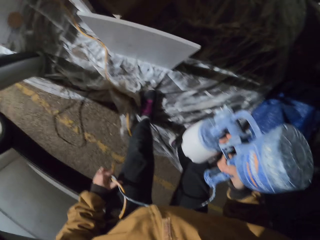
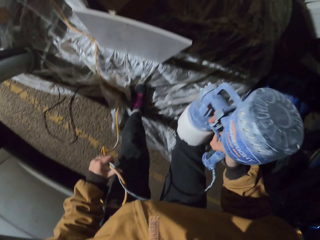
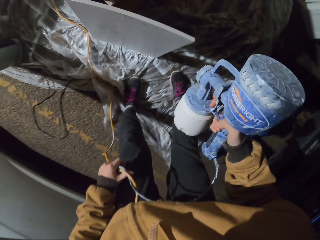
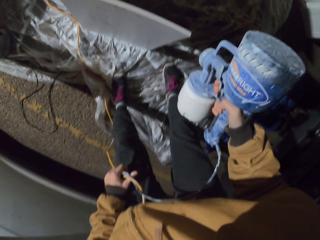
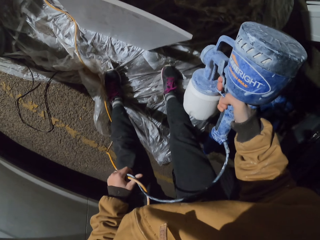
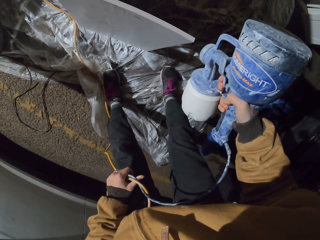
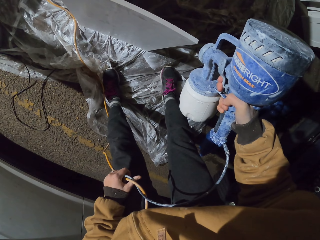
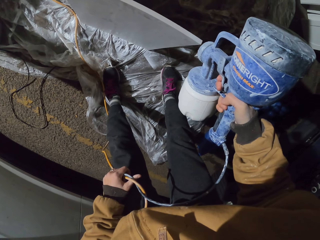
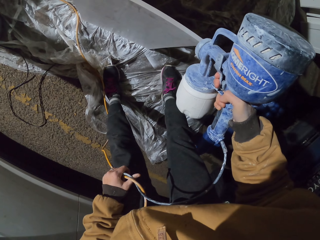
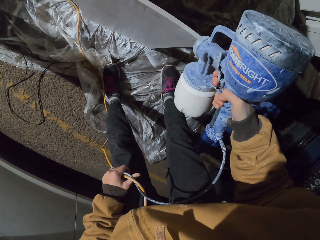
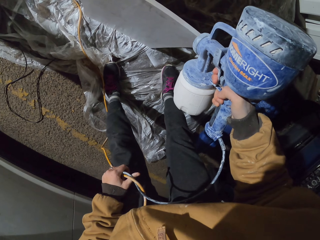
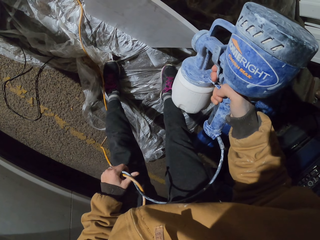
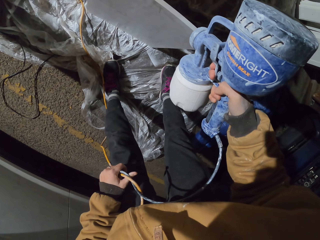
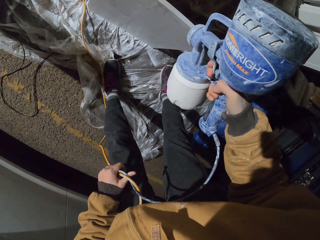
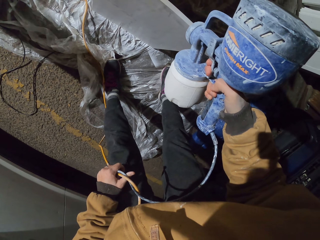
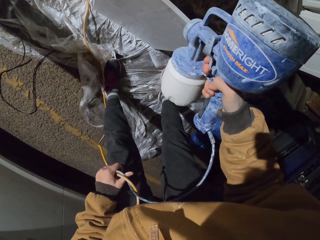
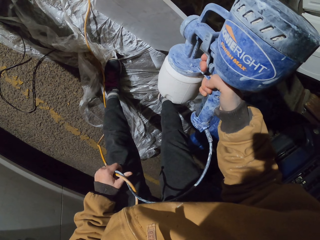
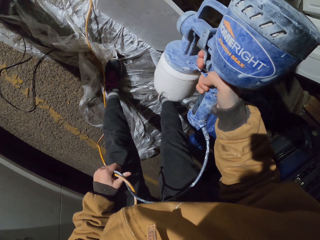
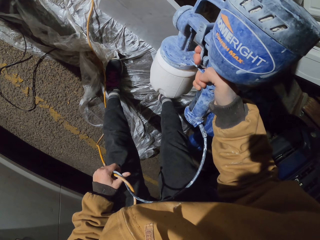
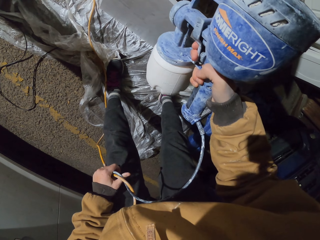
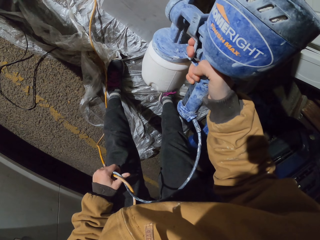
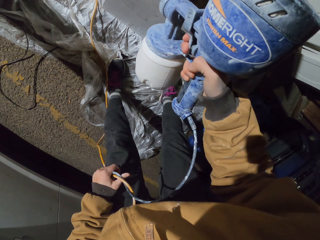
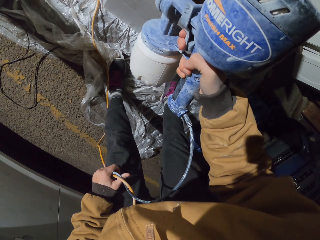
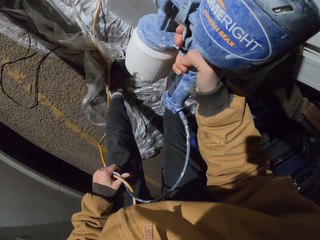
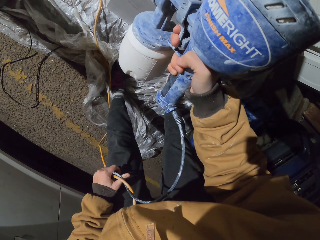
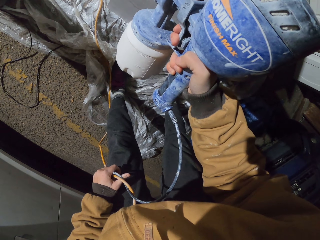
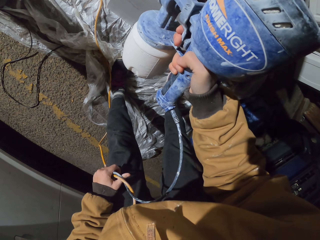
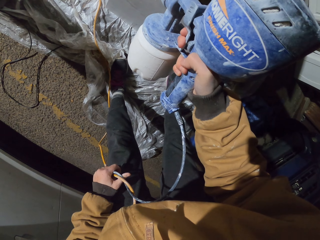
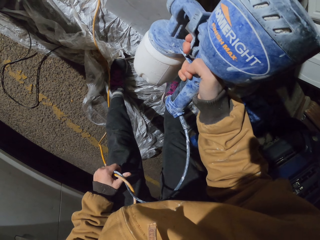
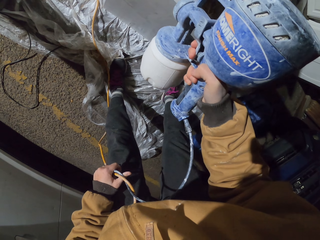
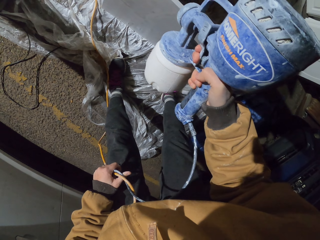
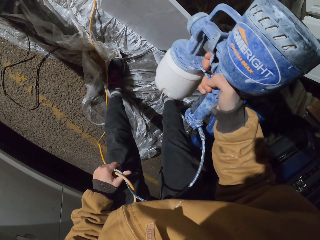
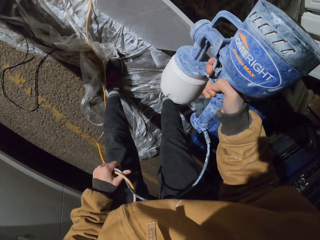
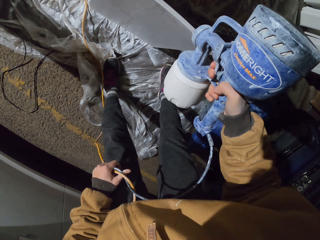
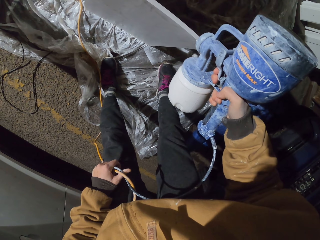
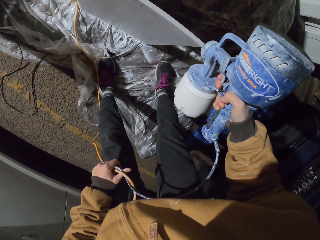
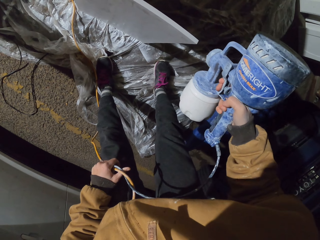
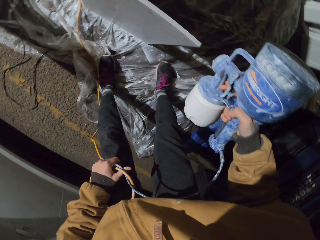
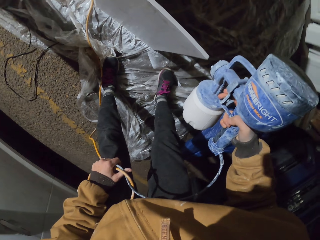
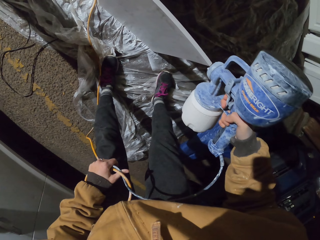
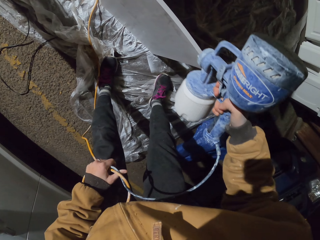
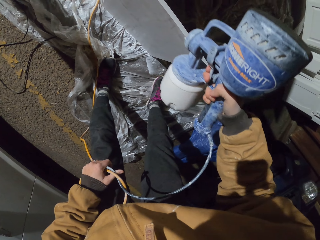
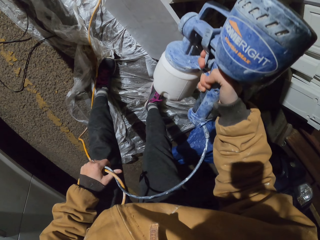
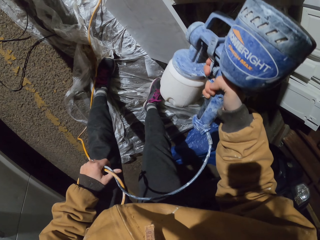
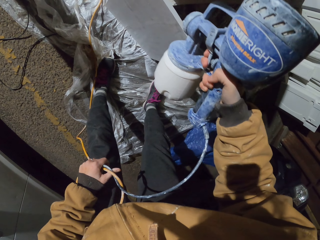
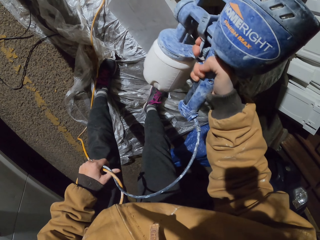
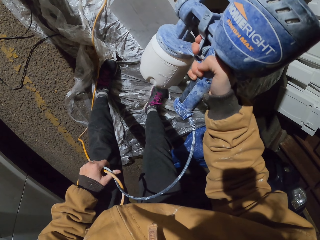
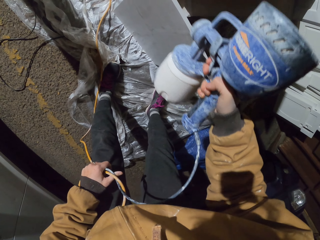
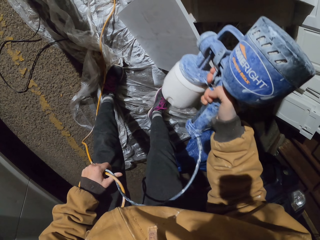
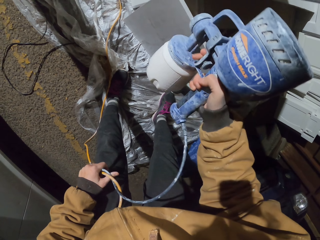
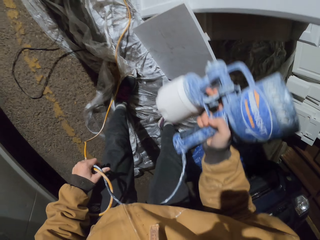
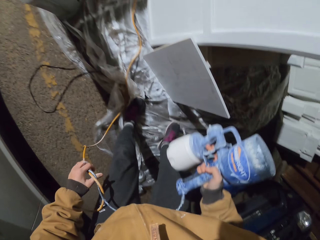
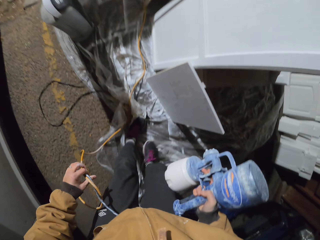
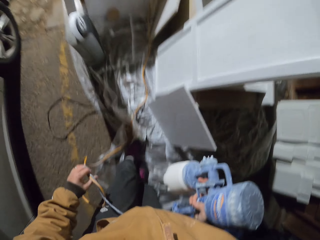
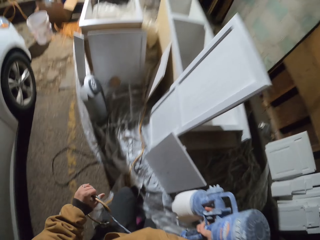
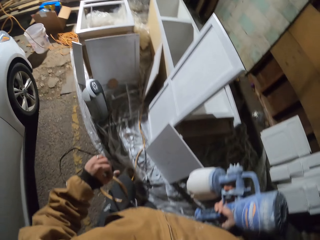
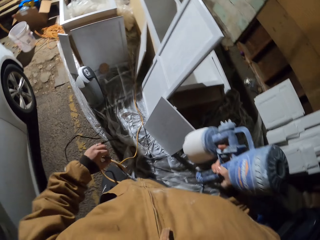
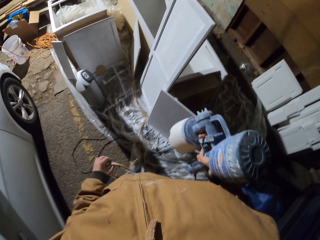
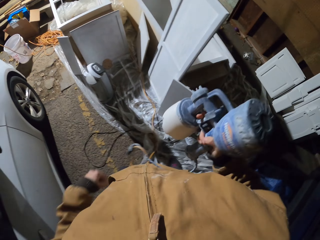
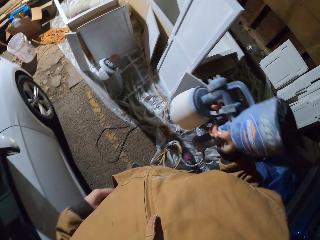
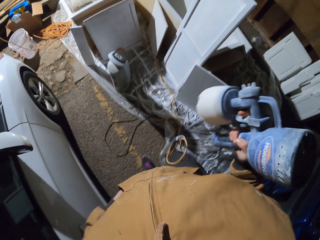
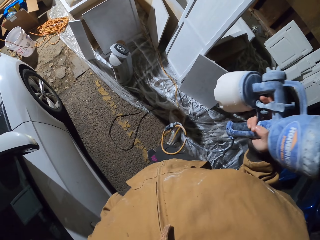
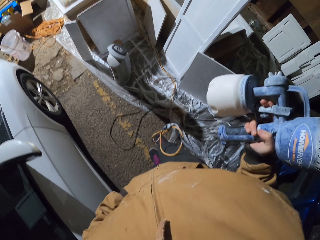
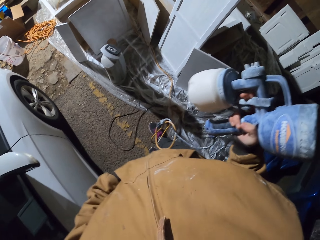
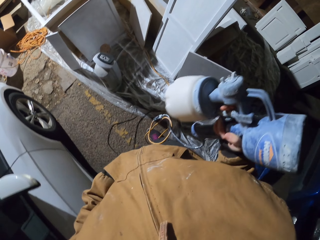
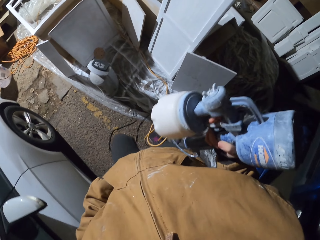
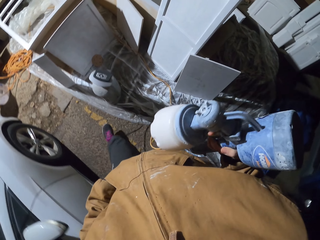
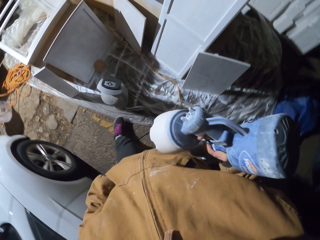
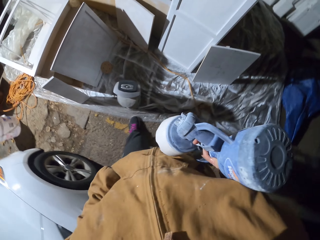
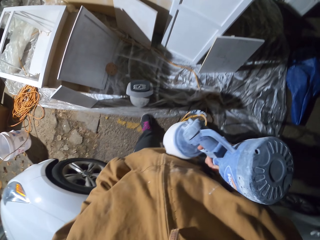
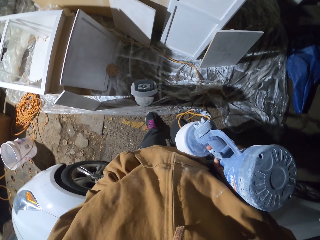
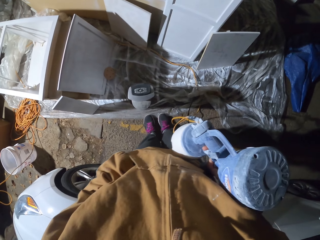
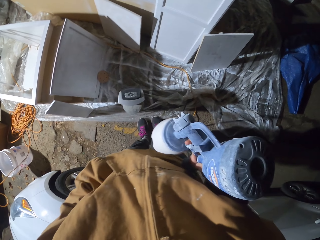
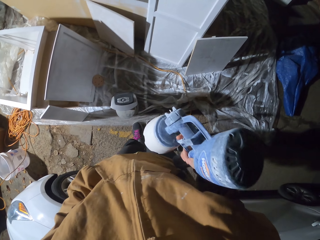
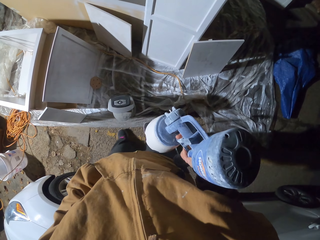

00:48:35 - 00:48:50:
The camera wearer sprays the wood. They hold the spray gun and walk around.

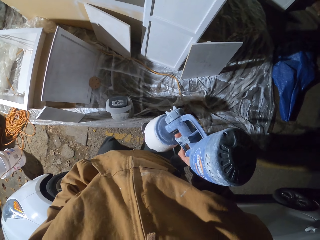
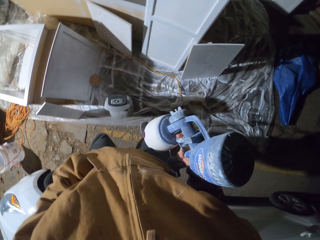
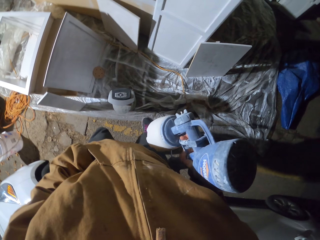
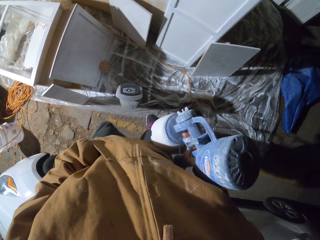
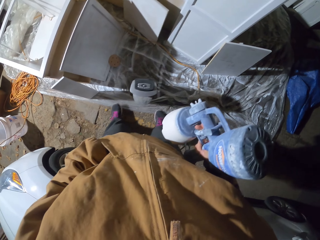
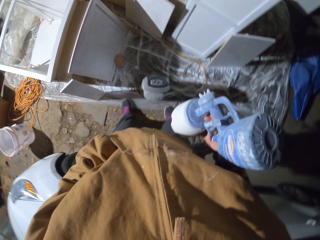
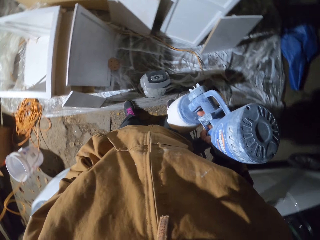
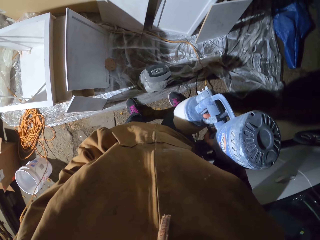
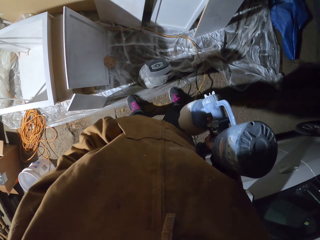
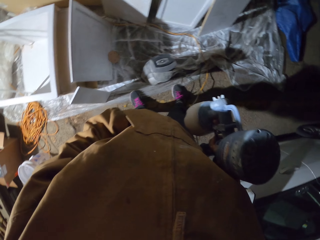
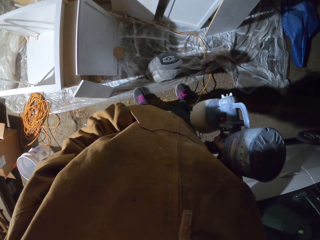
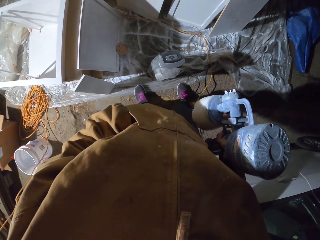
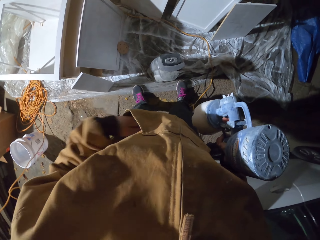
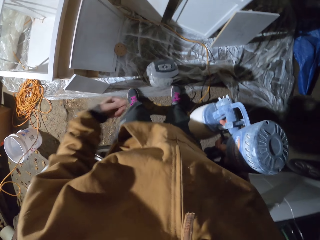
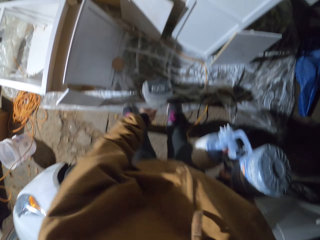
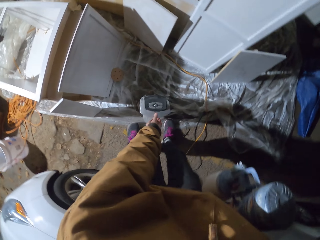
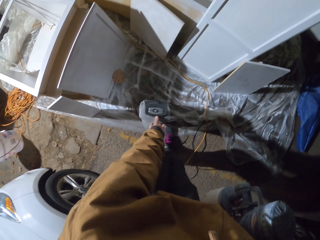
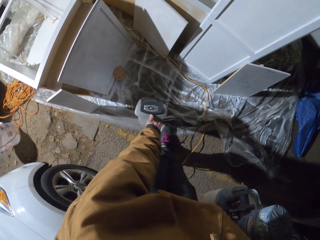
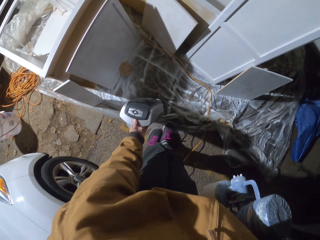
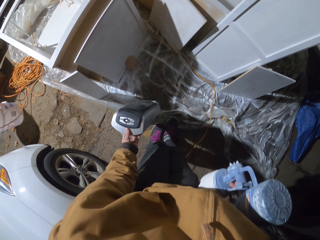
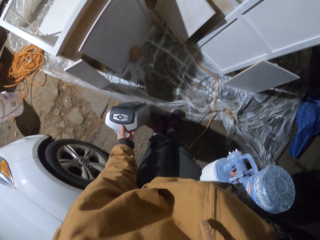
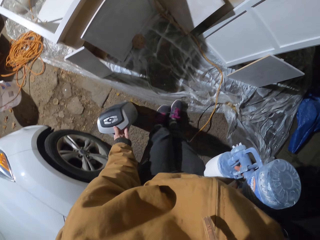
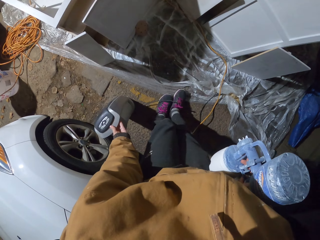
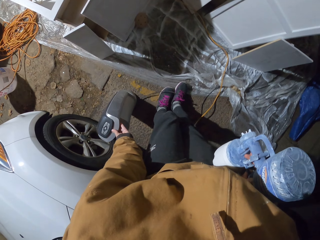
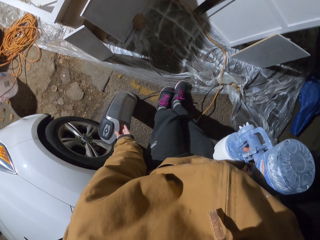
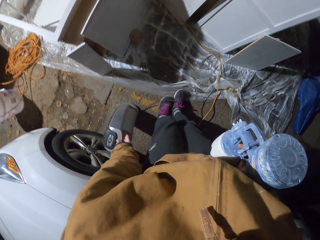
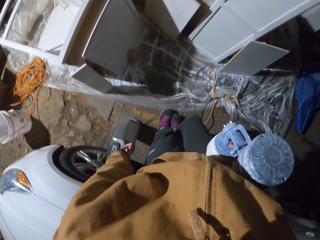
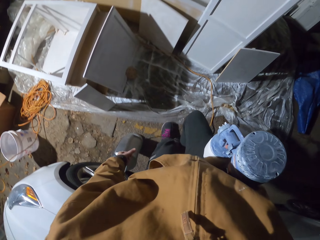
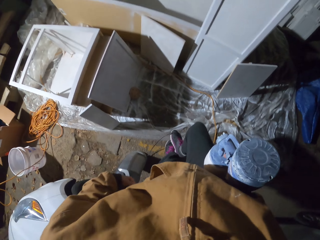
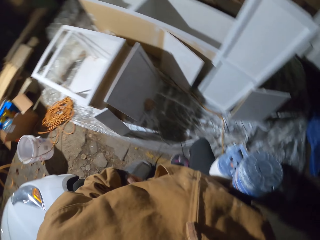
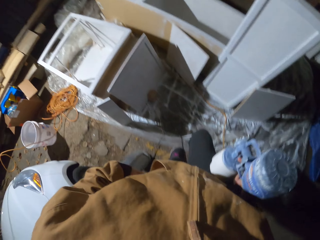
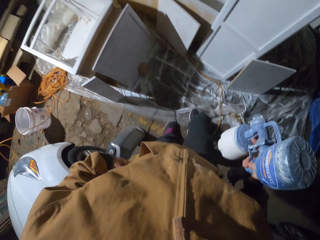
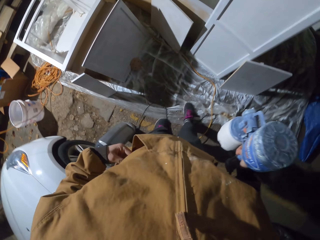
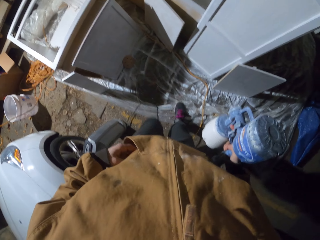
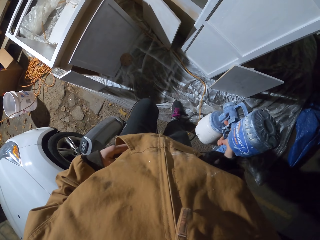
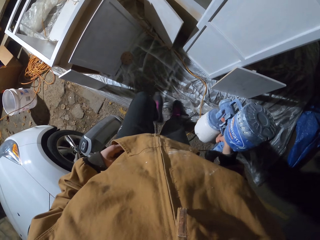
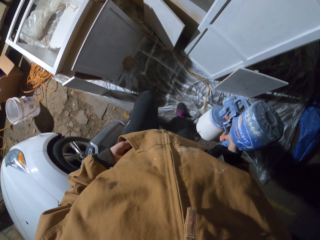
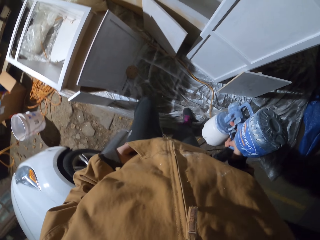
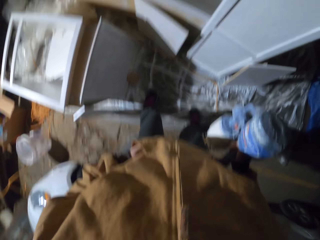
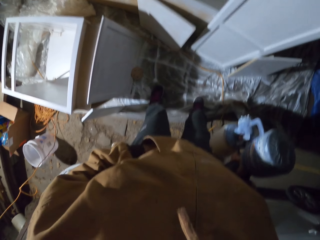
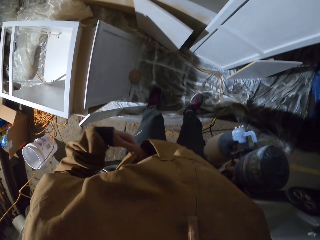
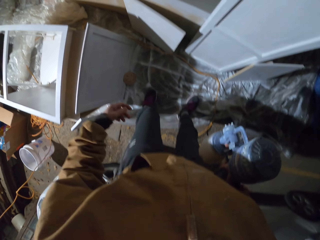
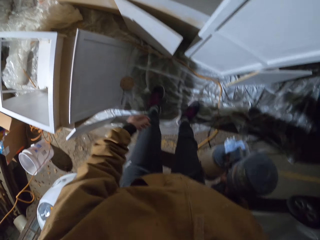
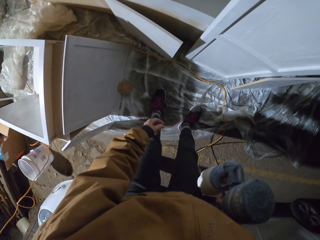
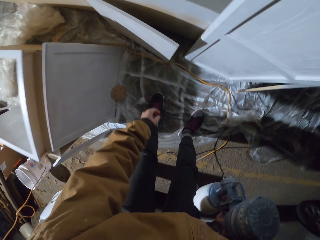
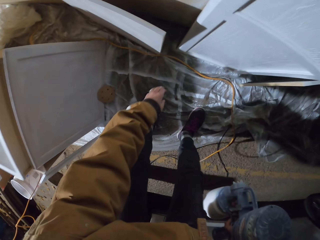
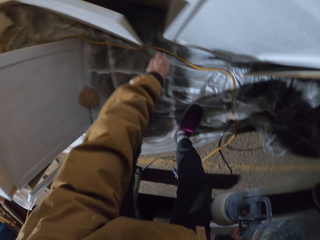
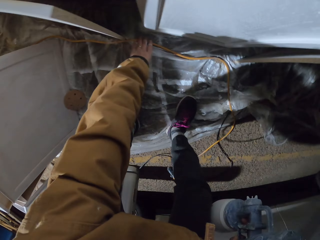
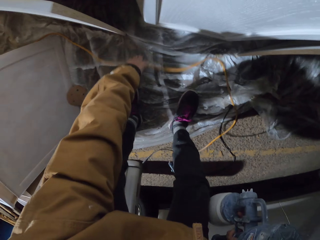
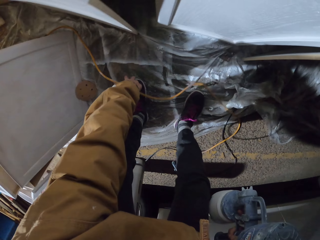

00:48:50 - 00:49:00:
The camera wearer stares at the canvas board. They hold the spray gun and pick up something. They put something on the floor. They walk around. They step on the polythene paper.
